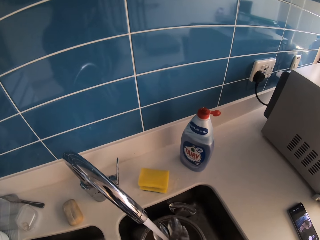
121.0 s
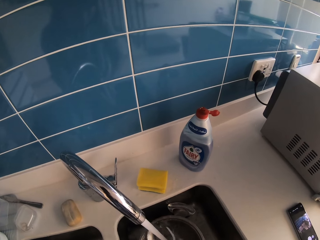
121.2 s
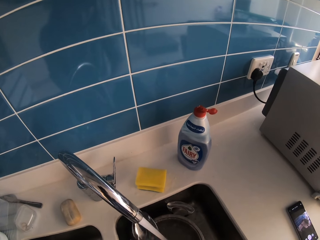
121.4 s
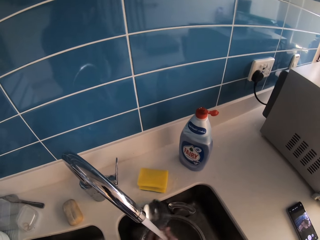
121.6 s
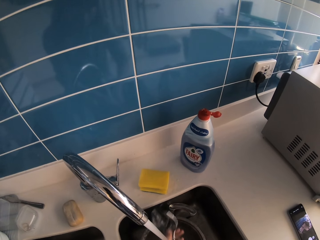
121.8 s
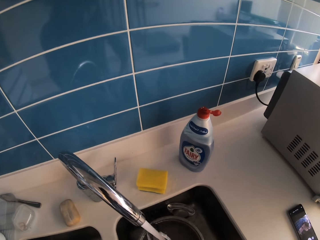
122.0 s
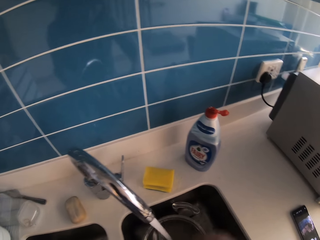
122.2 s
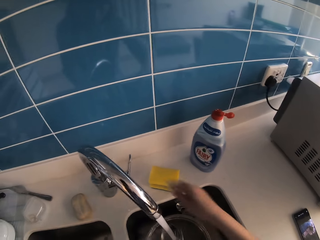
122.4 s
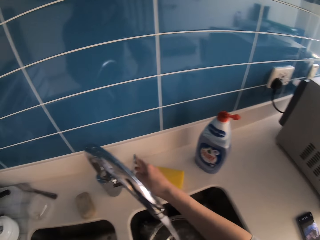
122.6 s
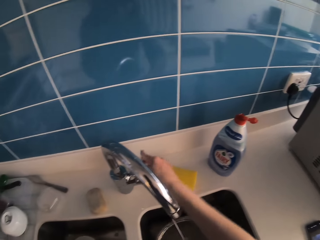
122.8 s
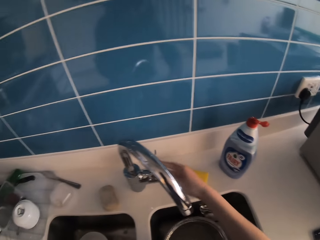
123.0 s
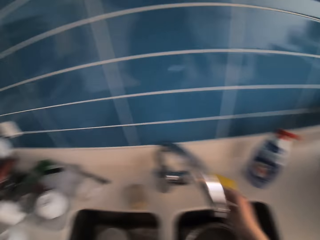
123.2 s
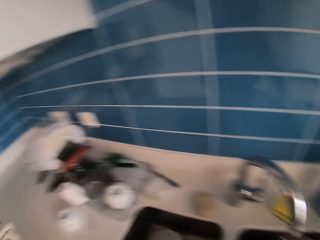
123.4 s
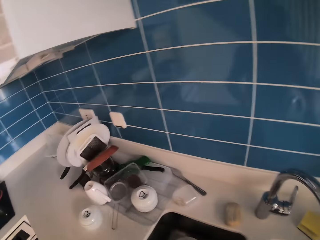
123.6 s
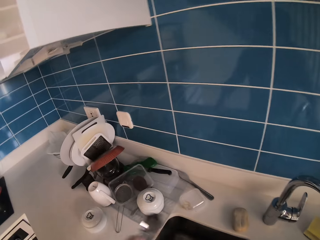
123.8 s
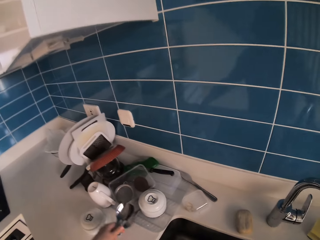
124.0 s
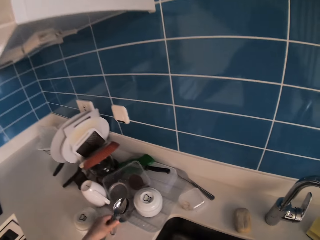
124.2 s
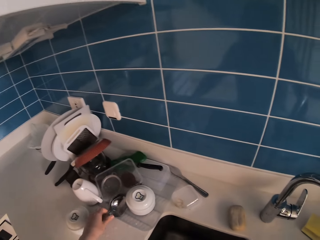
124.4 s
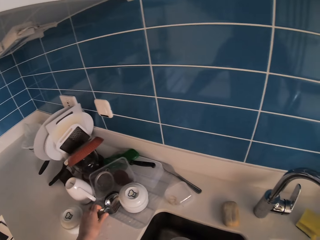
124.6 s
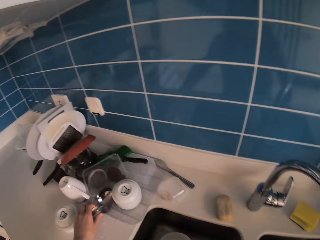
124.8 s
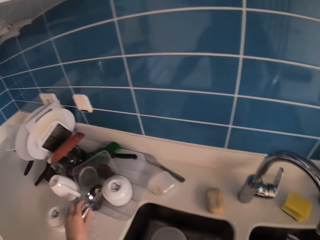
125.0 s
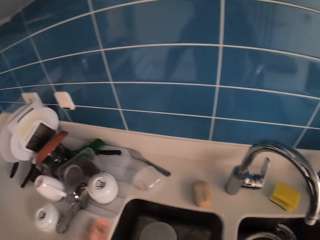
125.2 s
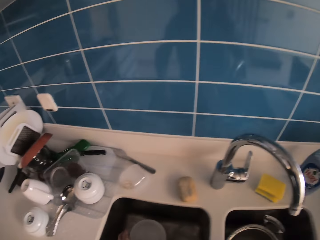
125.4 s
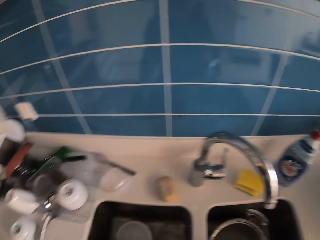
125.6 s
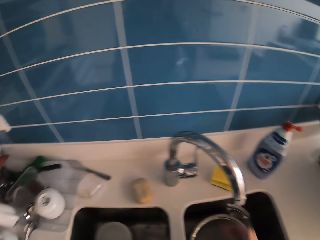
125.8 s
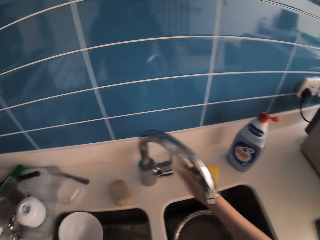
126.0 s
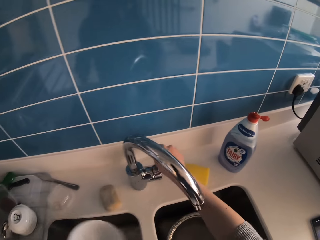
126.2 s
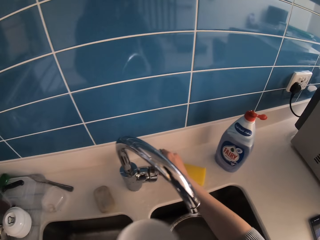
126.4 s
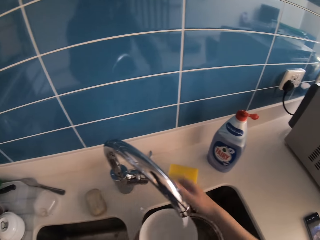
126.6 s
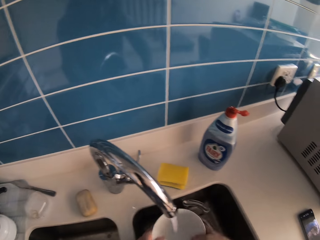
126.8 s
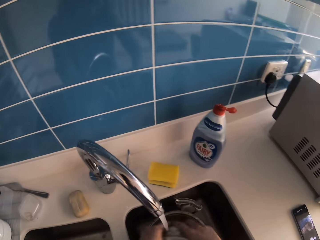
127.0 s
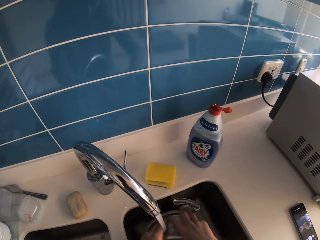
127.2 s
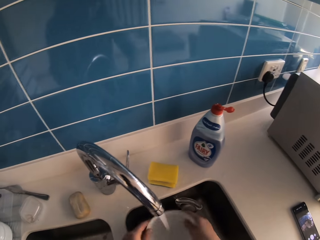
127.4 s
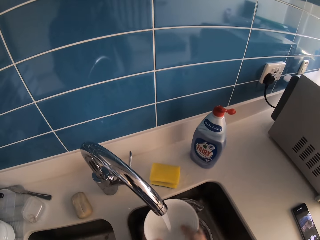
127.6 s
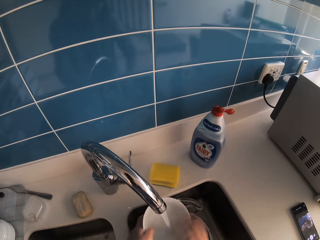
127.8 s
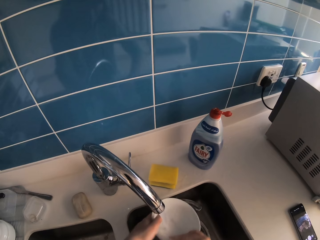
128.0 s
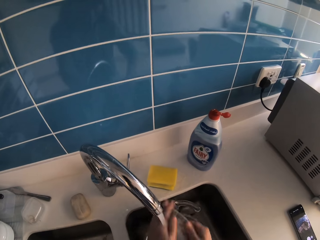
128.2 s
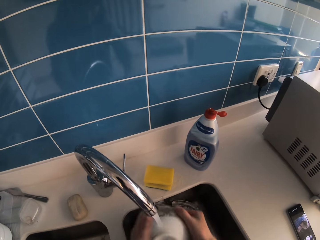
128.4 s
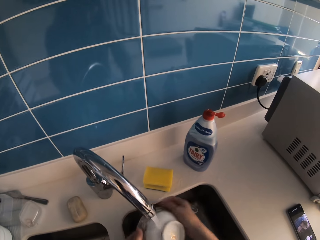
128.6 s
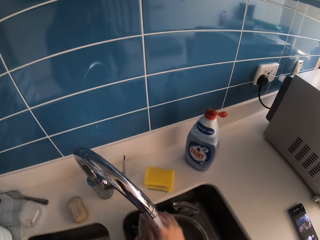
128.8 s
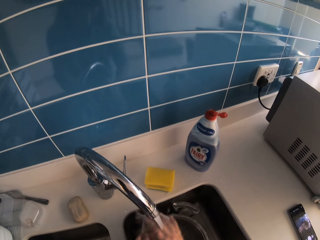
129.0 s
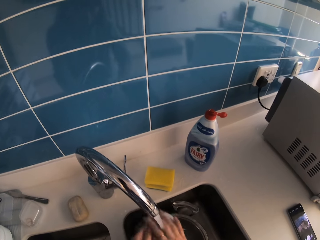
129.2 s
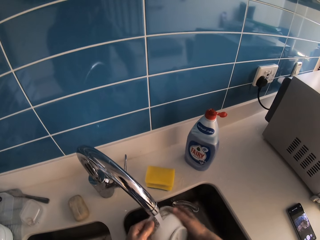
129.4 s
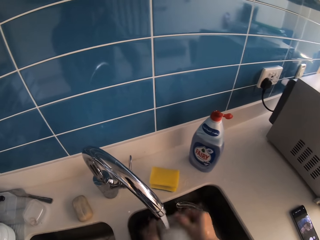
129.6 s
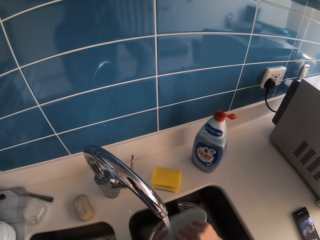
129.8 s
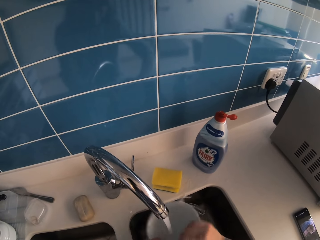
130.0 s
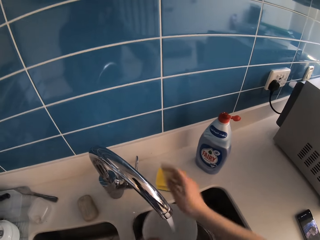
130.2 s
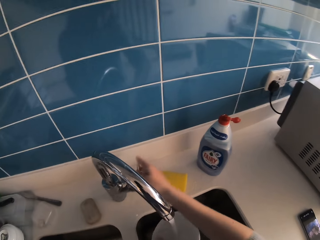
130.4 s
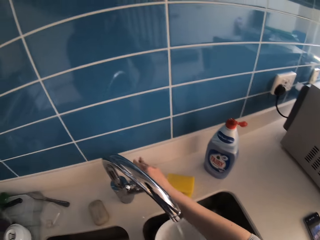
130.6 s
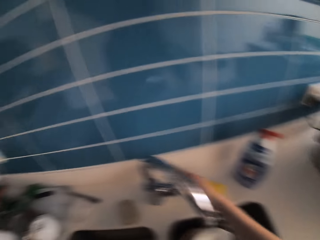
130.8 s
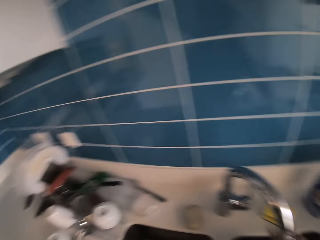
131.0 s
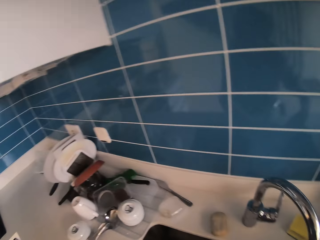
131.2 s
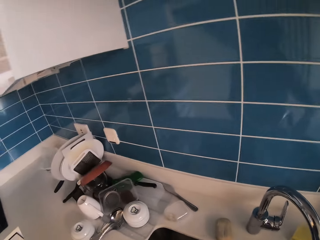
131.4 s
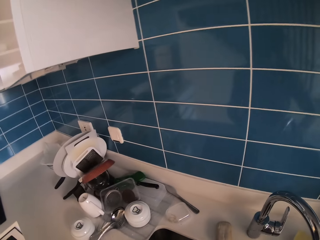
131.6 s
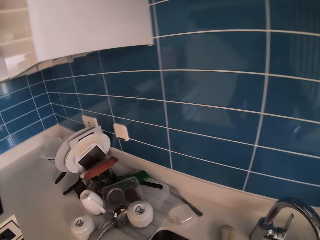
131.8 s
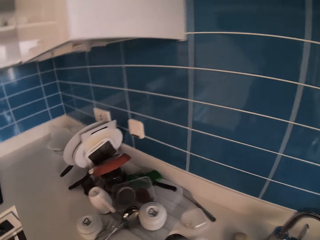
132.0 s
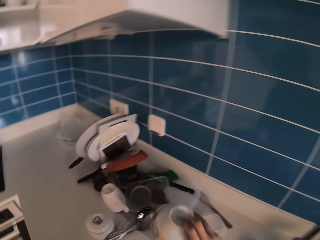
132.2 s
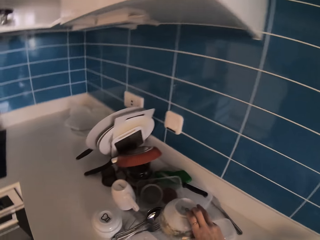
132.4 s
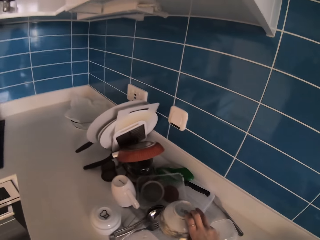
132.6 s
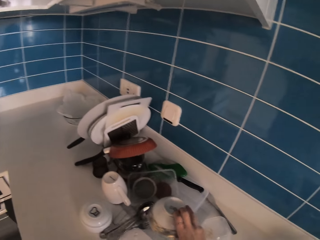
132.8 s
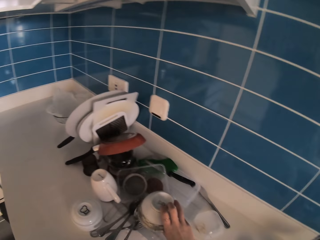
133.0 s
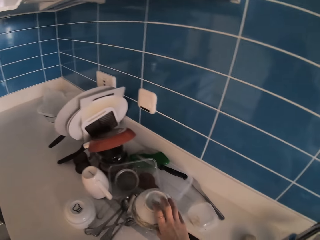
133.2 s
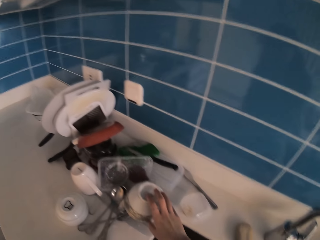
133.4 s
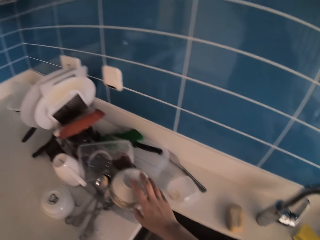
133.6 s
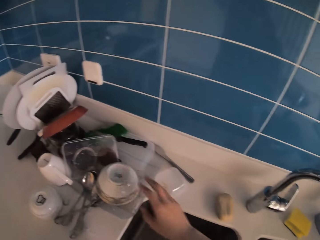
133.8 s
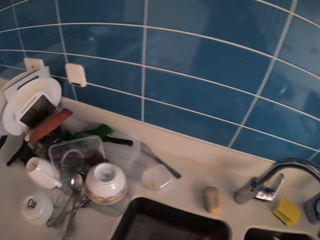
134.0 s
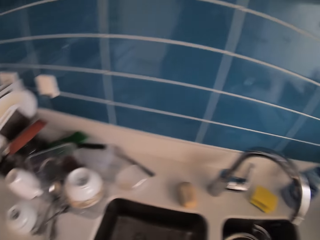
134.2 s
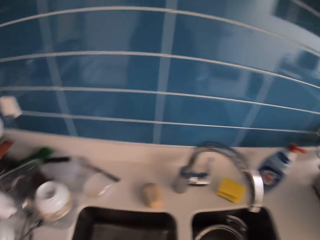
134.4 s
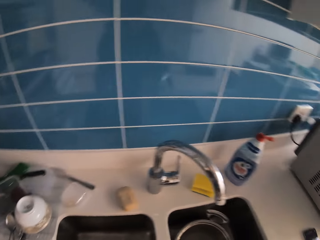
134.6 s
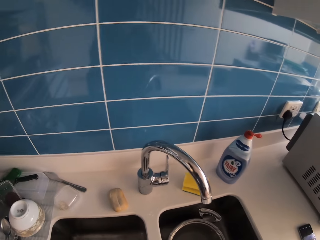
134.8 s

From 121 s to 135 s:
The camera wearer closes the tap with the right hand. They place the spoon in the tray. They pick a bowl or plate from the sink. They open the tap with both hands. They release the bowl in the sink with both hands. They rinse the plate with tap water. They close the tap with the right hand. They place the bowl in the tray.

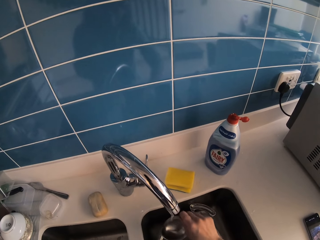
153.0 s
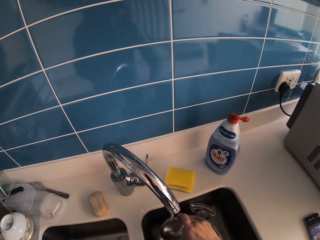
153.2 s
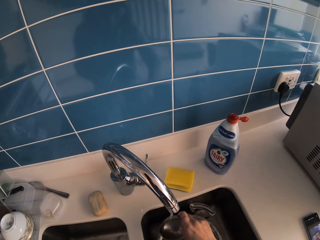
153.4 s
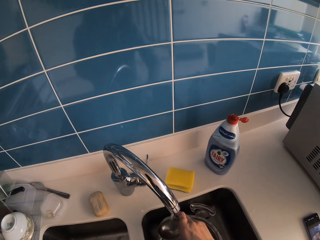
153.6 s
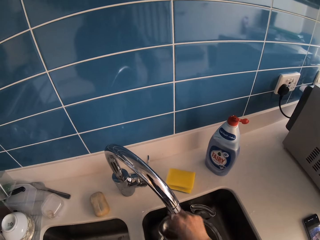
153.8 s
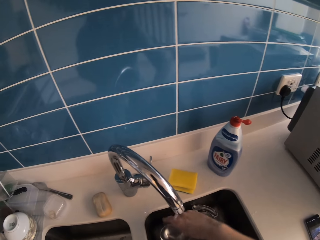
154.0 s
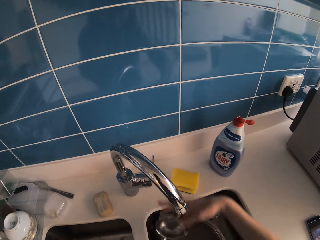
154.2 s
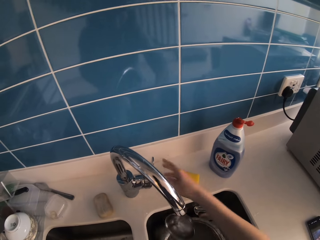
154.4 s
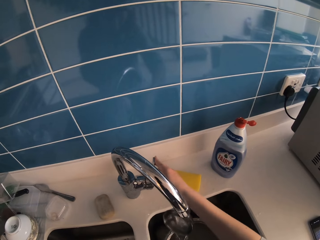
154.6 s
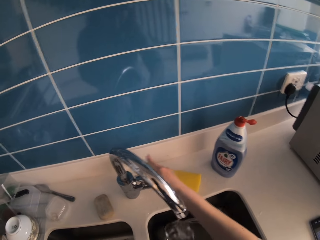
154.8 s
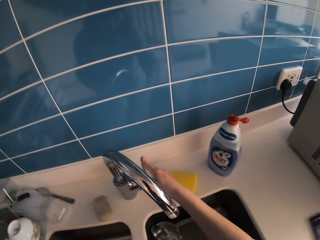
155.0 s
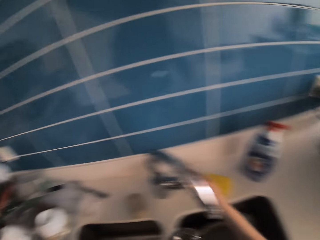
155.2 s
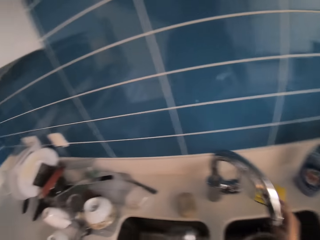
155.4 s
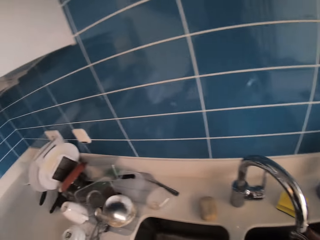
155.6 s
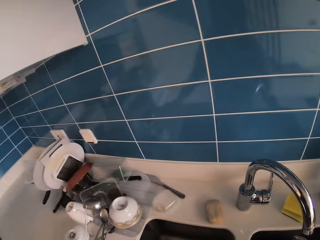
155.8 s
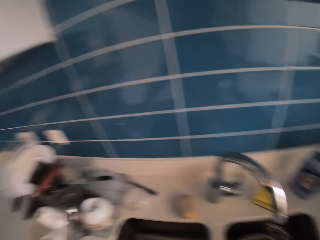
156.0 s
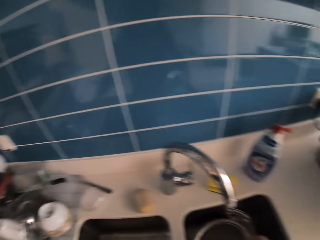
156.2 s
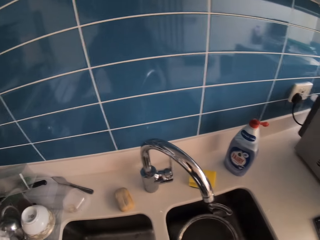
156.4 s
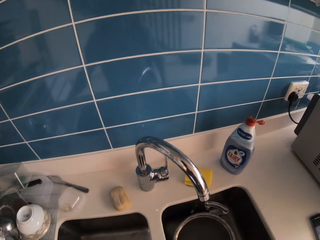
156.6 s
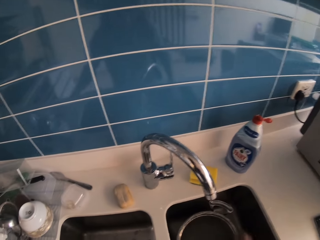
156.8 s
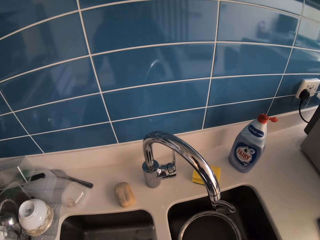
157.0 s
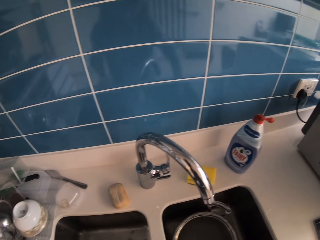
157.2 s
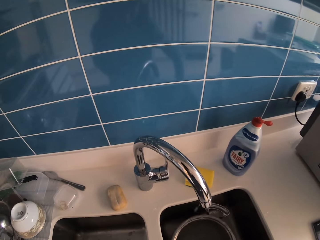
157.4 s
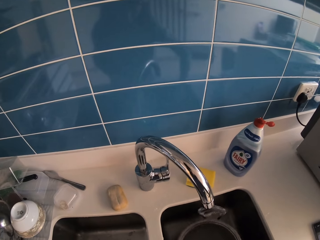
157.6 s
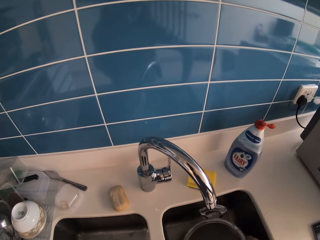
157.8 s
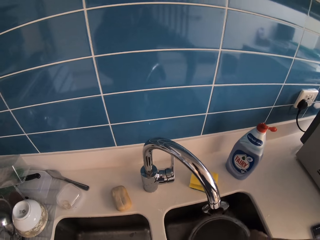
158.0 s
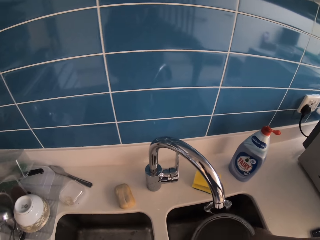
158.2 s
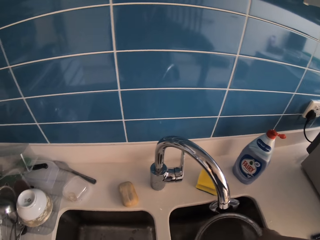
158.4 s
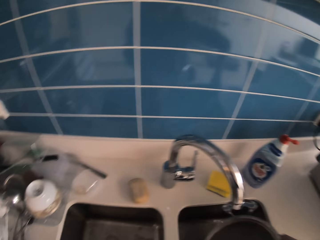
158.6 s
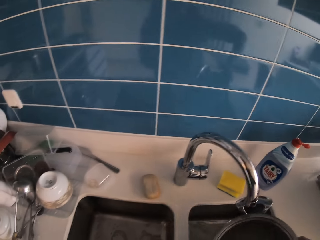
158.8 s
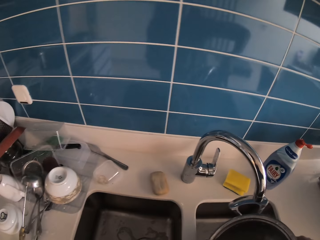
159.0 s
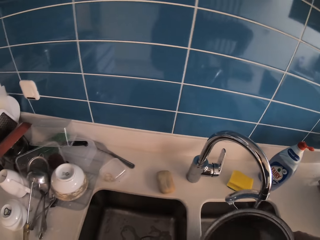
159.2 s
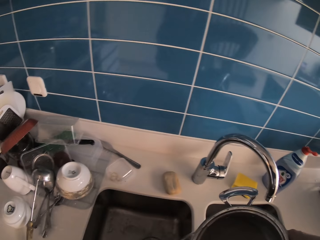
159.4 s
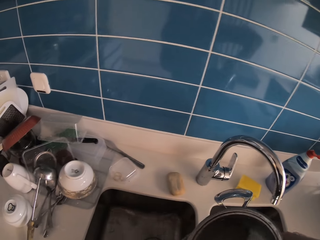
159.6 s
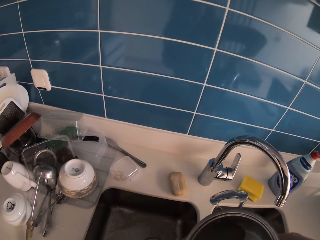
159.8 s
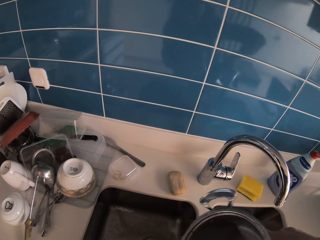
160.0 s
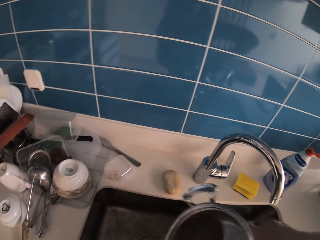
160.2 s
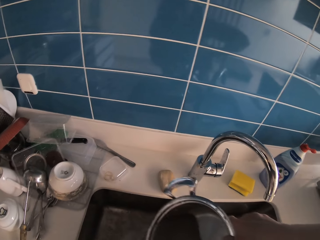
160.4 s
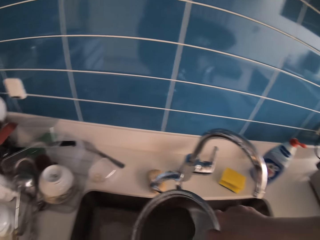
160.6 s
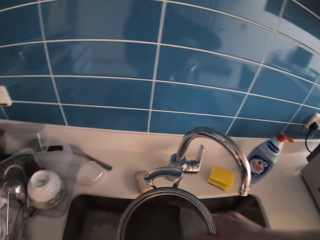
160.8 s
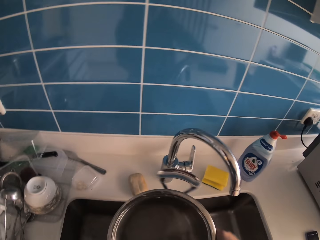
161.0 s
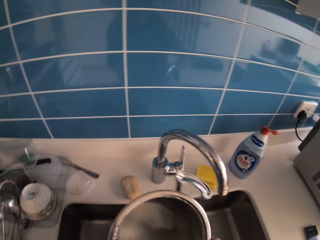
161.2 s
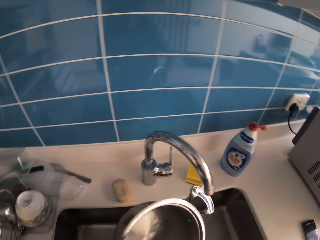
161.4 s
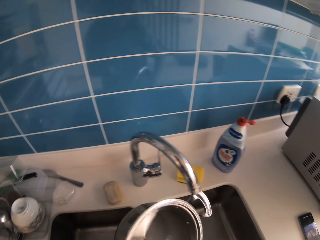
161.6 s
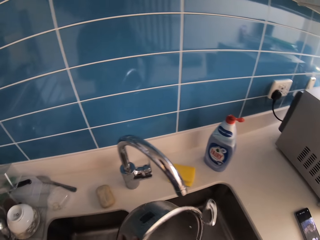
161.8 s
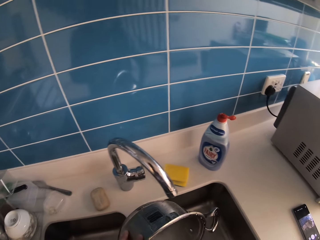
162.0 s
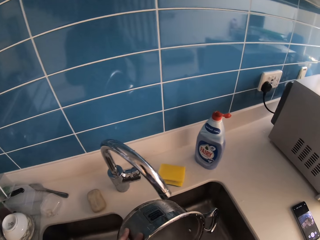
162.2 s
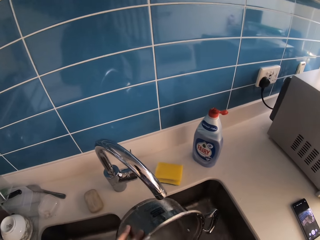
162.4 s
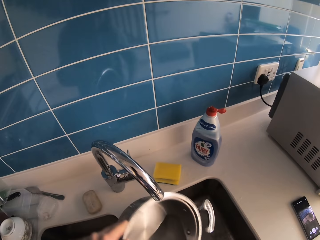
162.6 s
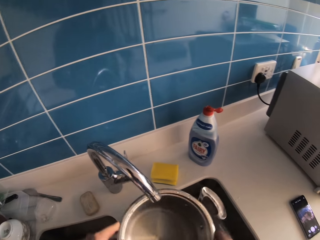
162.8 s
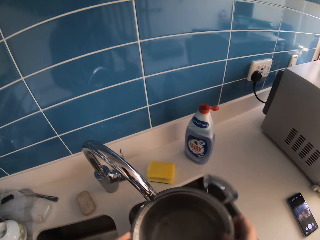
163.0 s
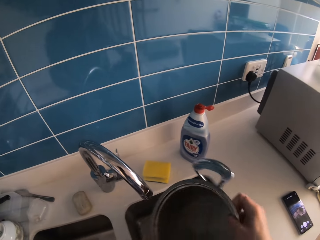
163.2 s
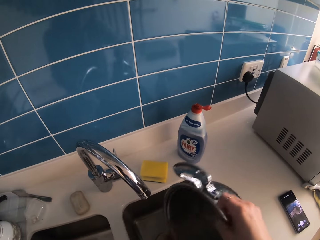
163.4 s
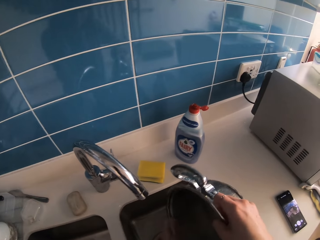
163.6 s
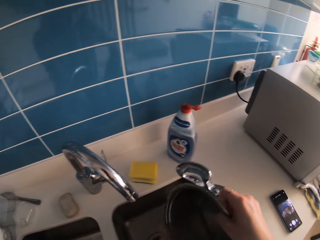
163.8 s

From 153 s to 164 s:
The camera wearer closes the tap with the right hand. They place the bowl in the tray. They put the serving spoon in a dish rack. They take the sauce pan from the sink. They empty water in the sauce pan into the sink.
